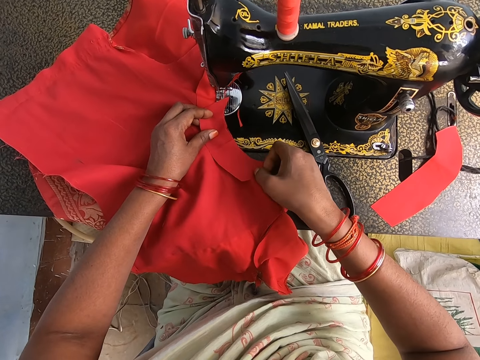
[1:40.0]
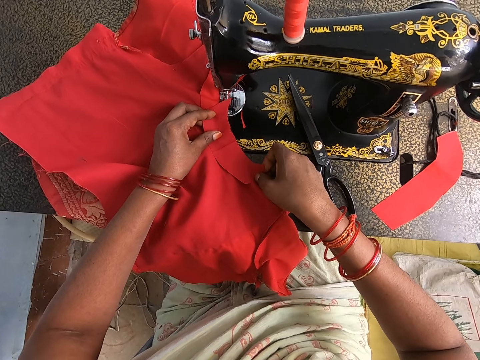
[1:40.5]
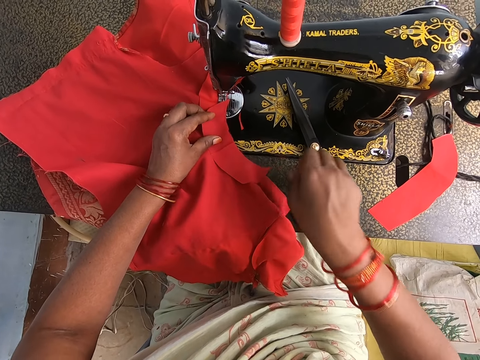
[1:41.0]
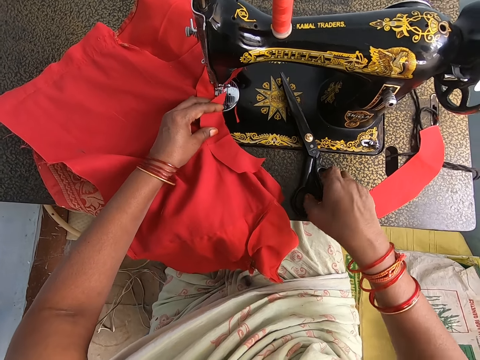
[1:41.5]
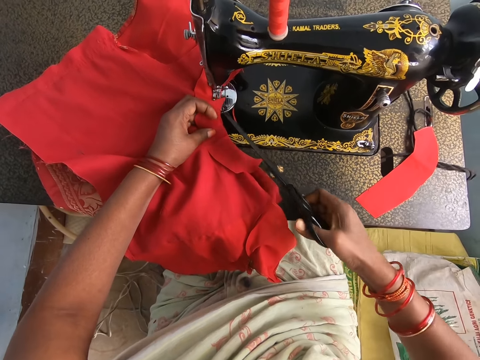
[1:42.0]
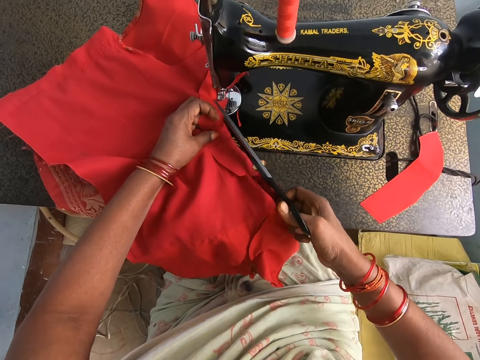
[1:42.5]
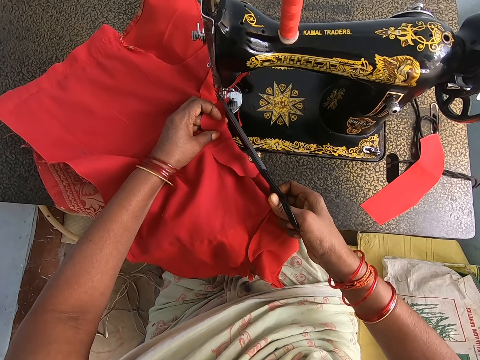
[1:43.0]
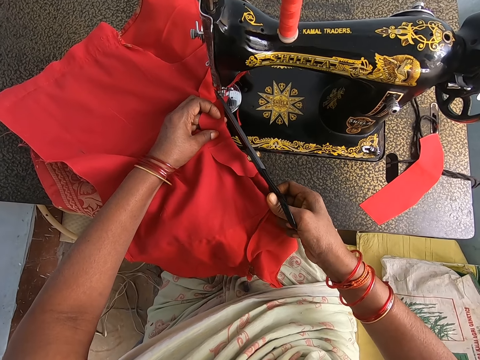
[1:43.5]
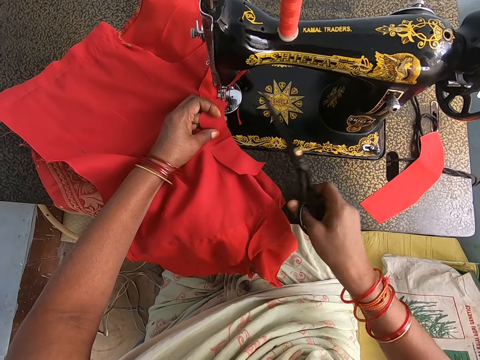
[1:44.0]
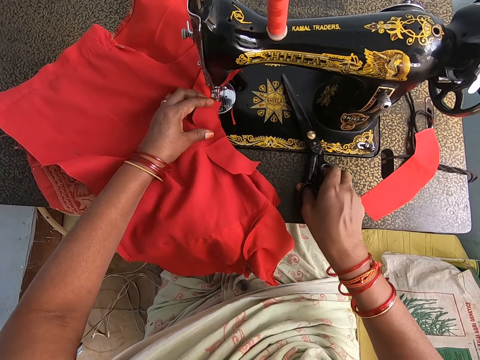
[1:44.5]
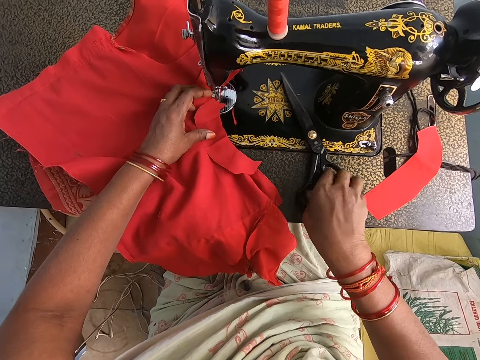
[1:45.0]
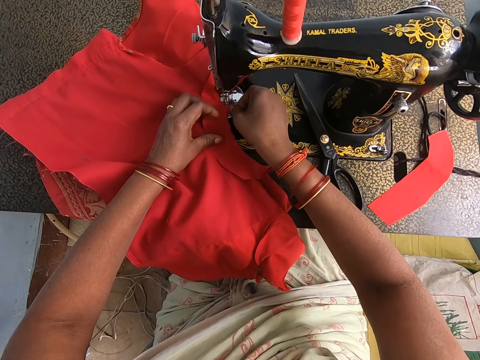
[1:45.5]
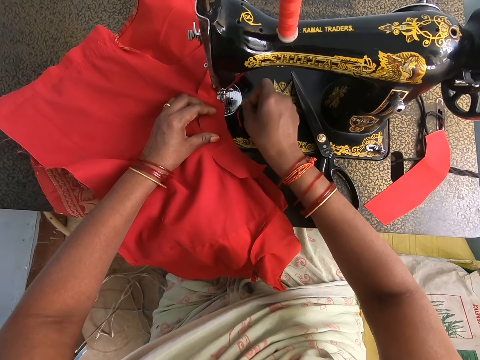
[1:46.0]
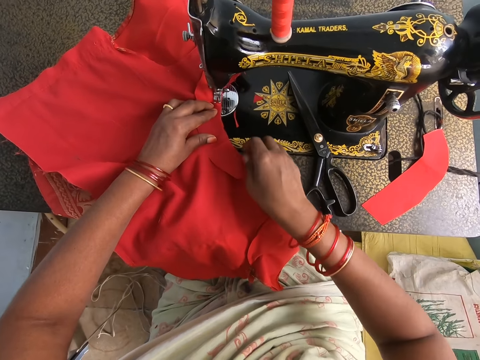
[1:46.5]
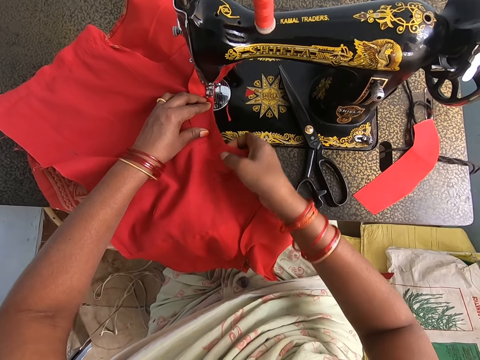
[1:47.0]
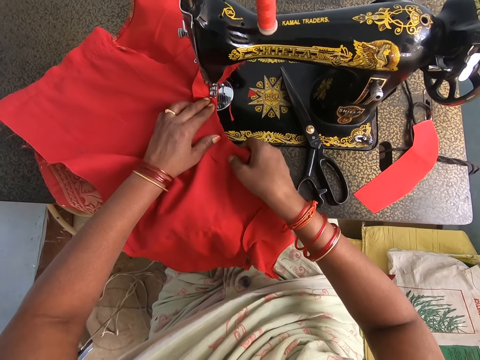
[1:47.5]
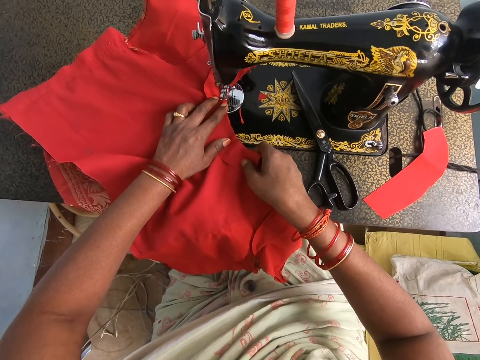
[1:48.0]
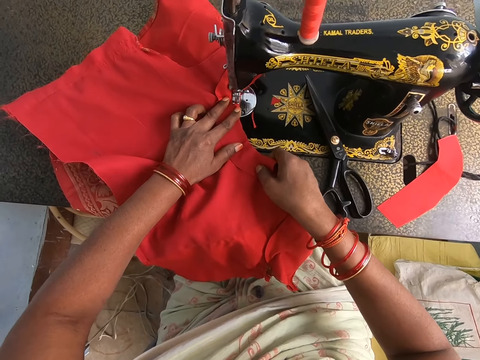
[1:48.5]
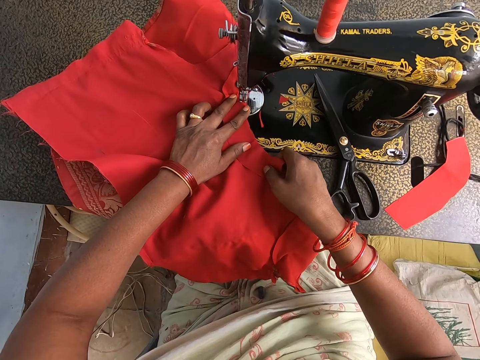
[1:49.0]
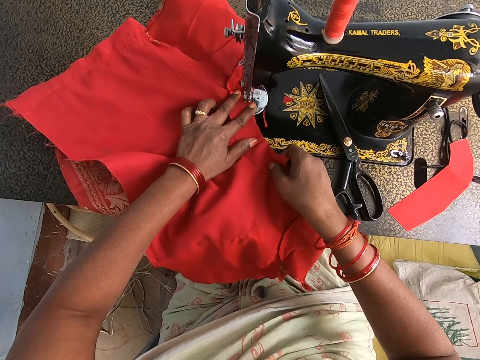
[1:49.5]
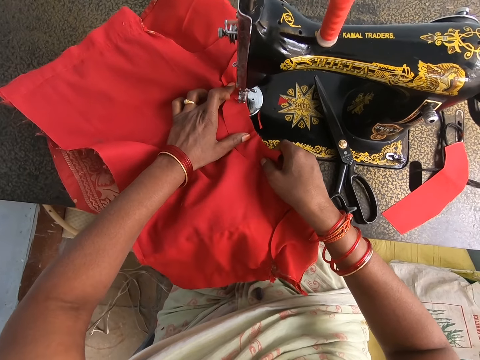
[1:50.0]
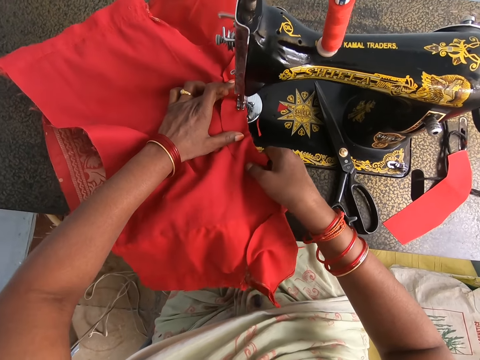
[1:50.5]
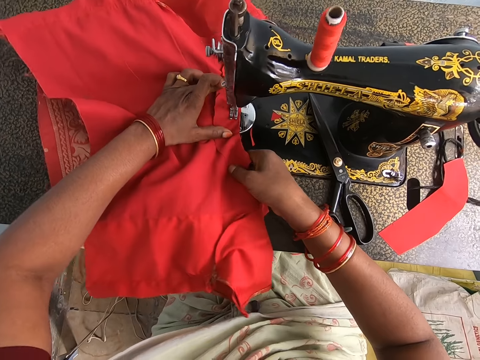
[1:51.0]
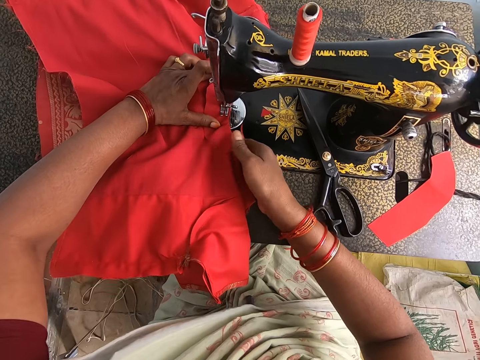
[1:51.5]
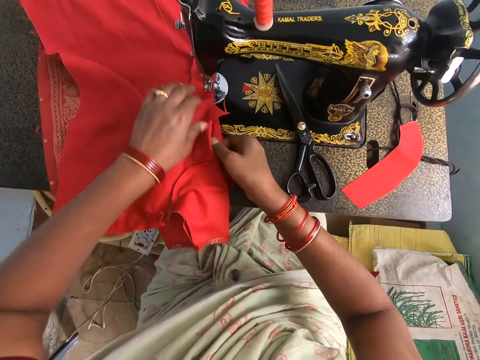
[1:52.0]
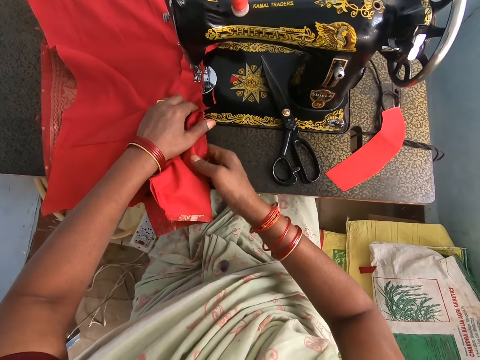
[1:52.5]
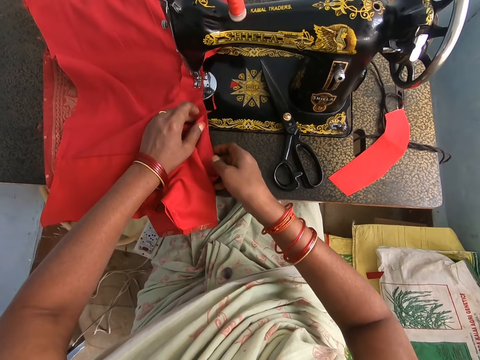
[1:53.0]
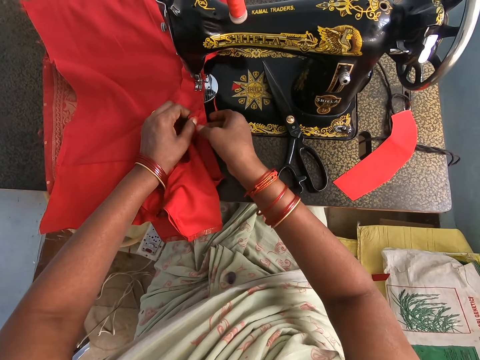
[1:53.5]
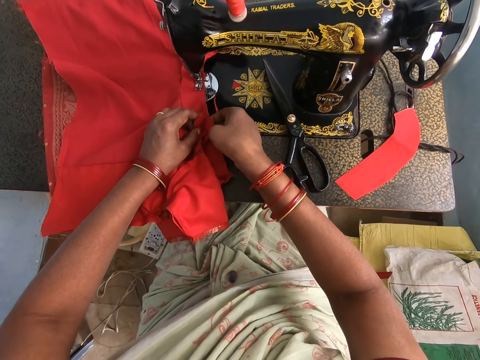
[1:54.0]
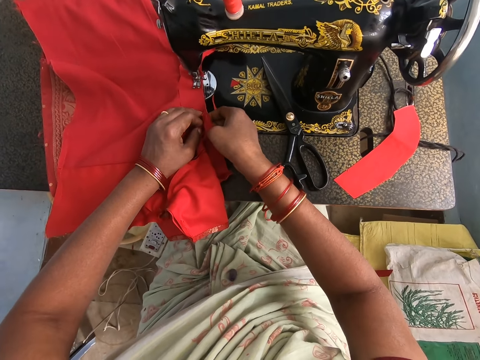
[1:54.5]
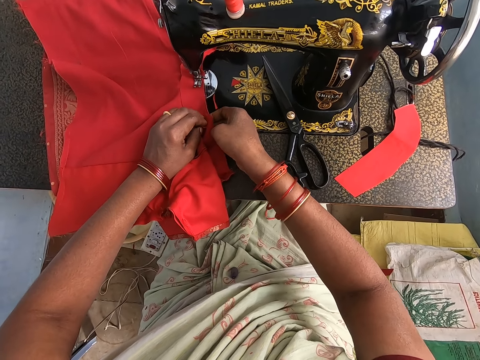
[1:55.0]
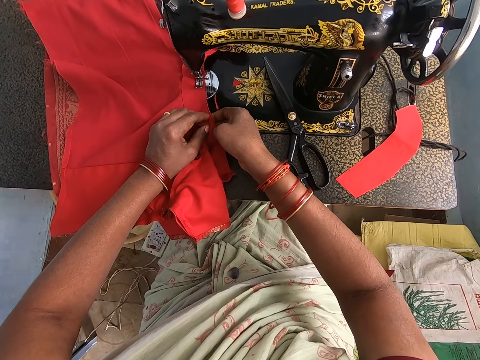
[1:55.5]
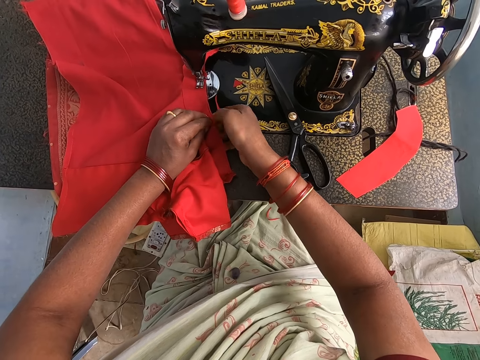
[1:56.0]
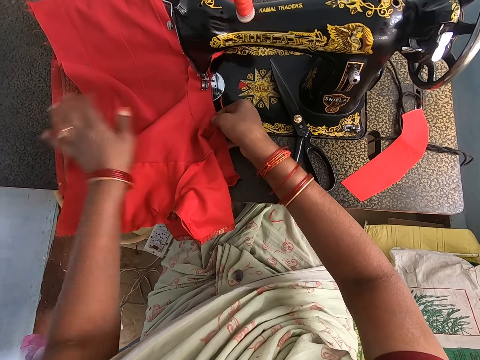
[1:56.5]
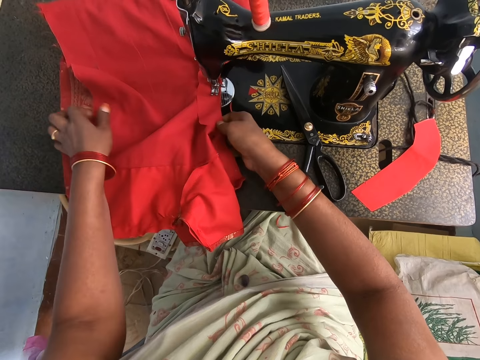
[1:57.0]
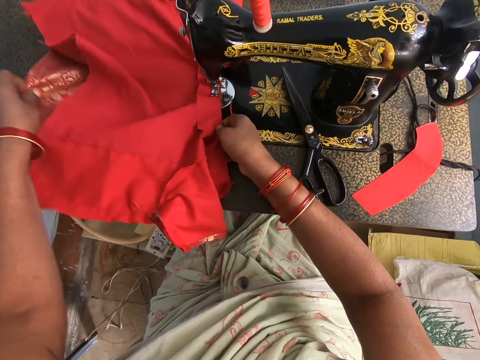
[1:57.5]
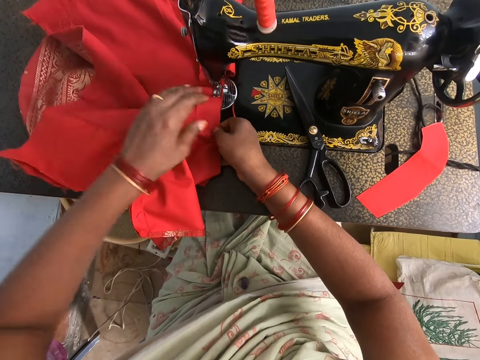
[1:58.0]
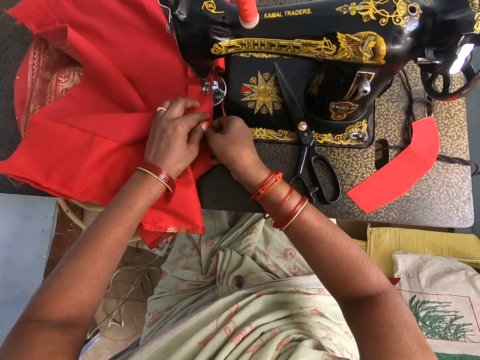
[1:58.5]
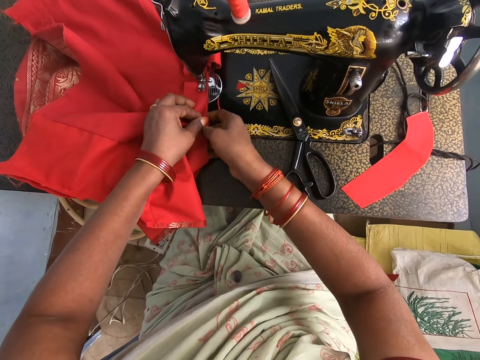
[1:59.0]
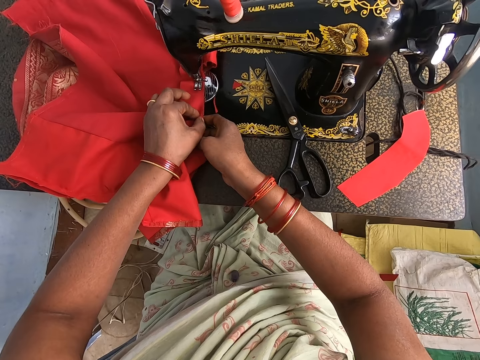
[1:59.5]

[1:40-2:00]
The camera wearer holds the garment on the sewing machine and grabs the scissors. They cut fabric on the garment with the scissors. They hold the garment on the sewing machine. They put the scissors on the sewing machine table. They hold the garment on the sewing machine. They align the garment on the sewing machine. They sew the garment with the sewing machine. They align a piece of fabric on the garment. They sew the cloth. They adjust the garment on the sewing machine. They straighten the piece of fabric on the garment.

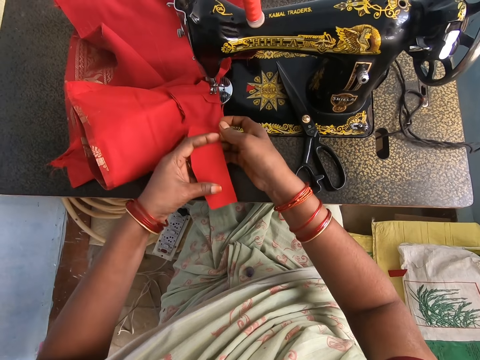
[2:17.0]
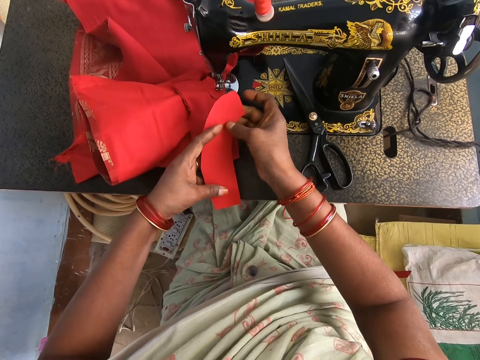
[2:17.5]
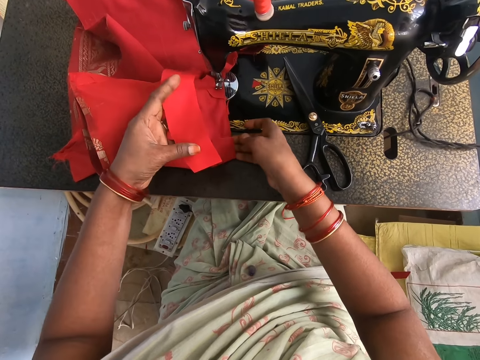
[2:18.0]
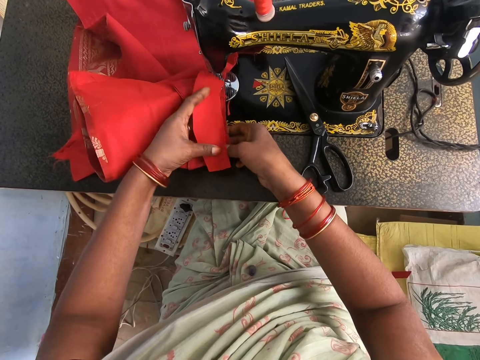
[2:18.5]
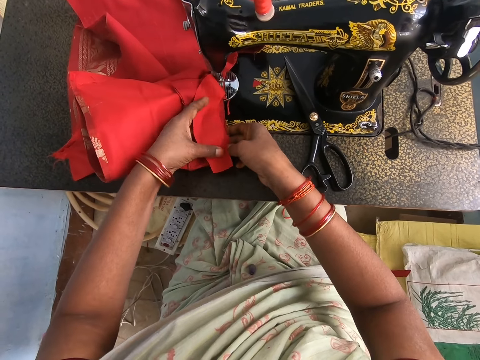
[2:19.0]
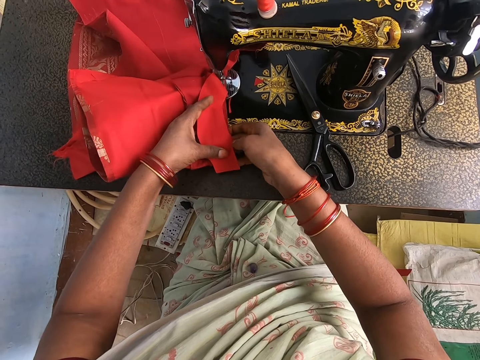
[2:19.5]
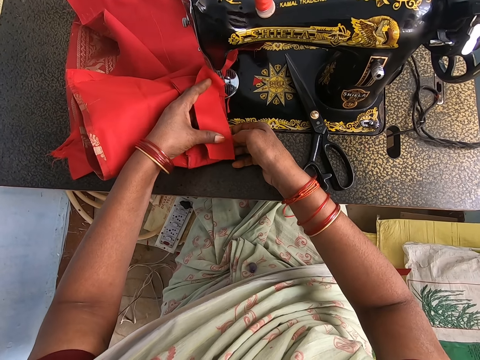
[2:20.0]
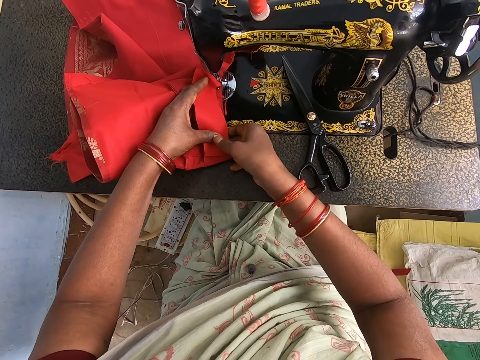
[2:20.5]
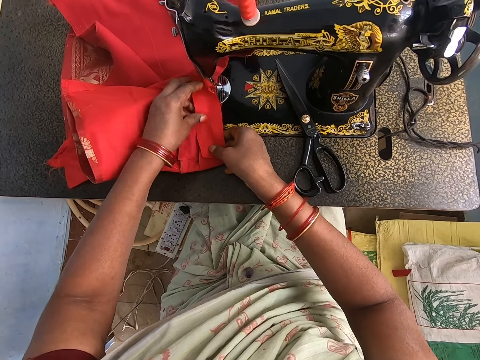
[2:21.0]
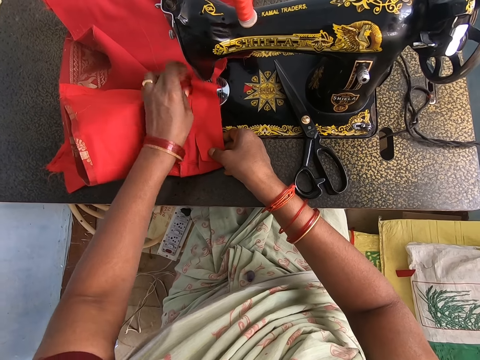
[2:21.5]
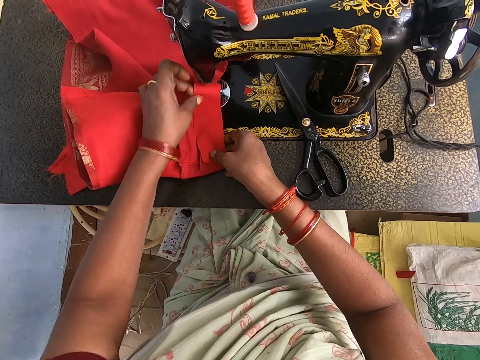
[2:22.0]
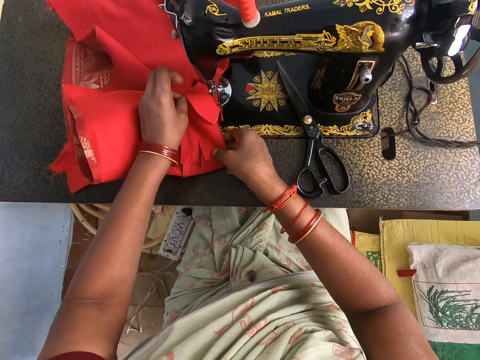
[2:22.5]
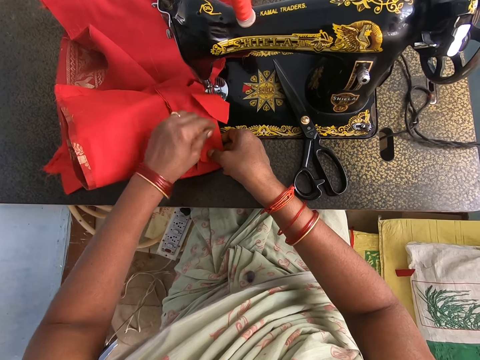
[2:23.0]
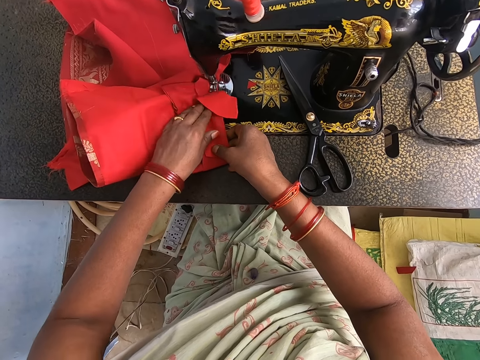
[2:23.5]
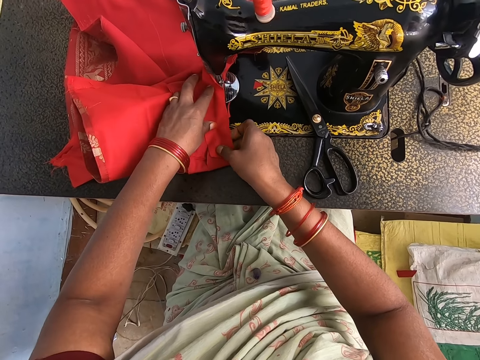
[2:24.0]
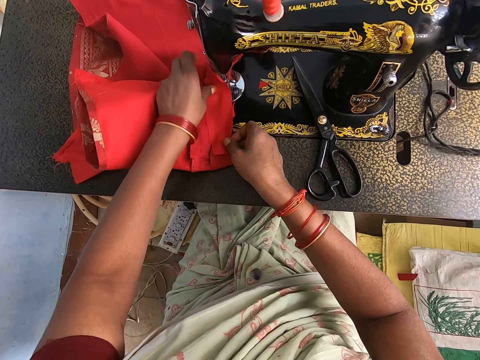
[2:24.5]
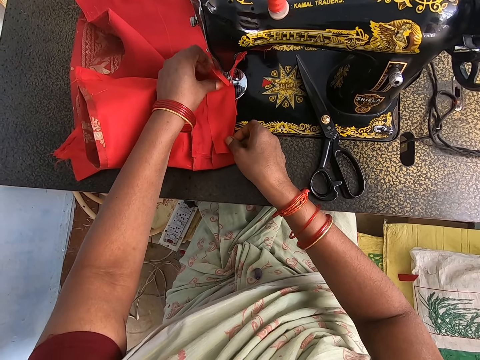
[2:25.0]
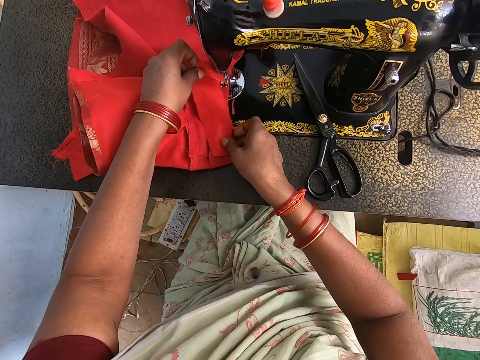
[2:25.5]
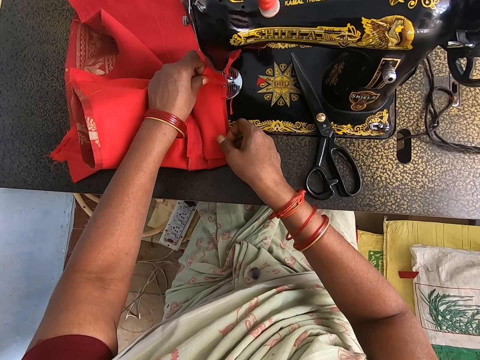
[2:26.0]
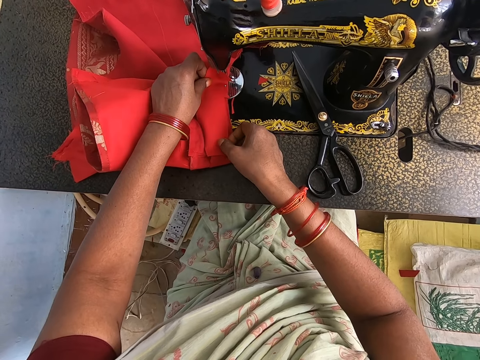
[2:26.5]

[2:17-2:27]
The camera wearer puts fabric on the garment. They straighten the piece of fabric on the garment.
